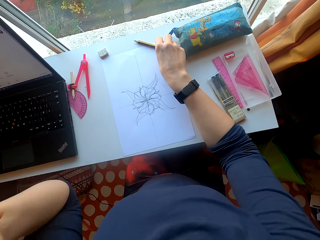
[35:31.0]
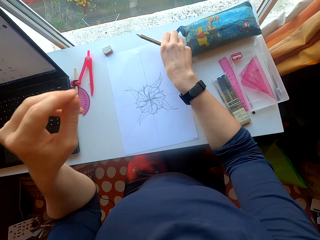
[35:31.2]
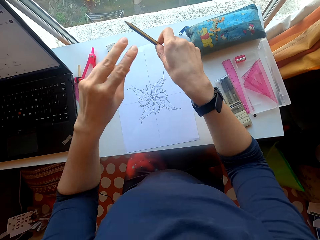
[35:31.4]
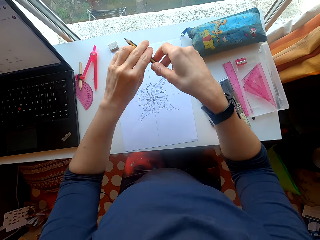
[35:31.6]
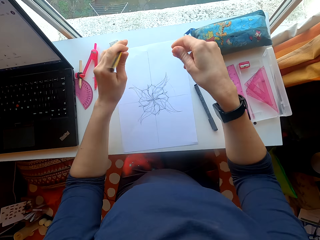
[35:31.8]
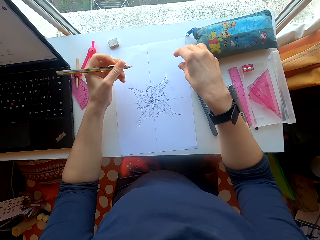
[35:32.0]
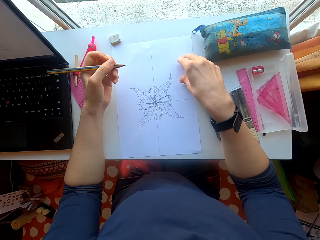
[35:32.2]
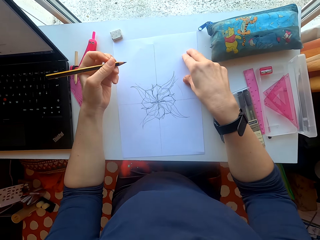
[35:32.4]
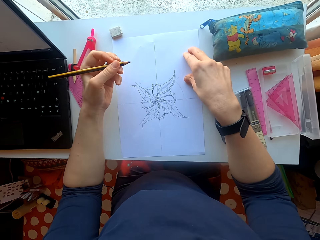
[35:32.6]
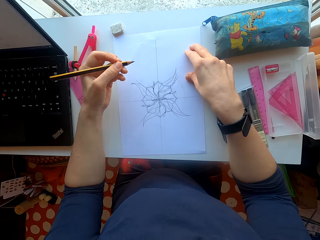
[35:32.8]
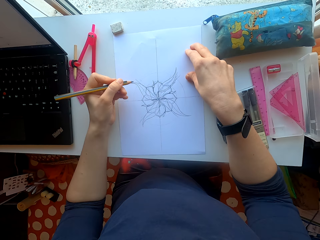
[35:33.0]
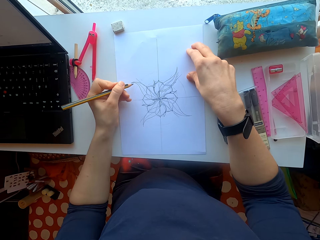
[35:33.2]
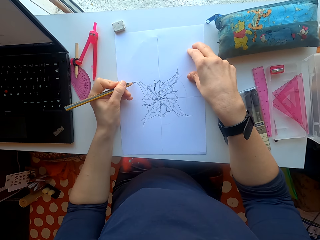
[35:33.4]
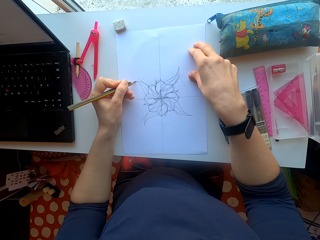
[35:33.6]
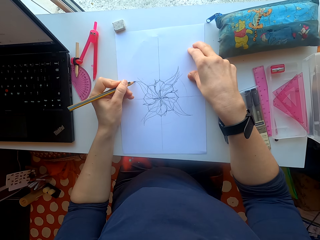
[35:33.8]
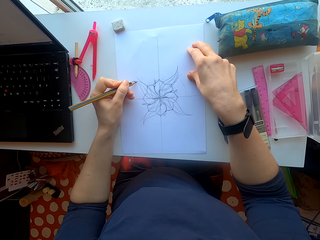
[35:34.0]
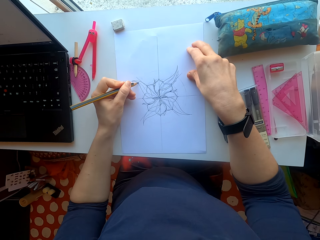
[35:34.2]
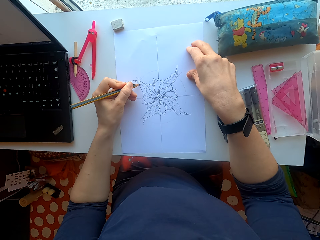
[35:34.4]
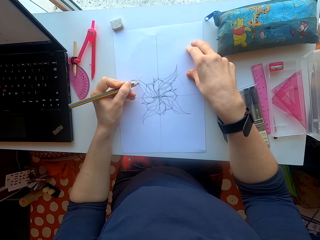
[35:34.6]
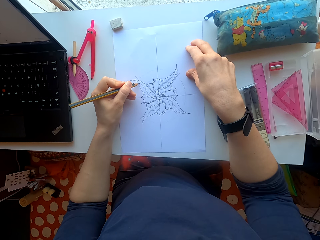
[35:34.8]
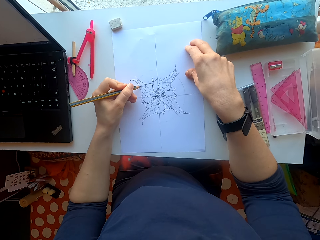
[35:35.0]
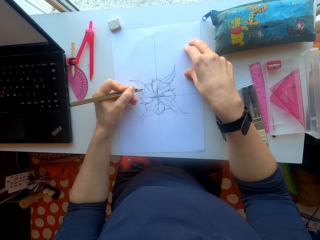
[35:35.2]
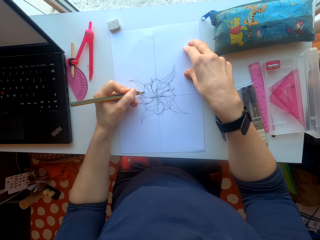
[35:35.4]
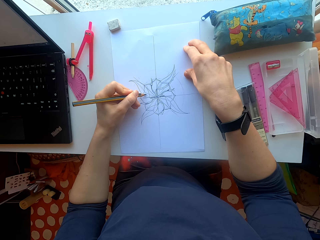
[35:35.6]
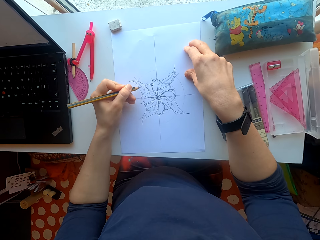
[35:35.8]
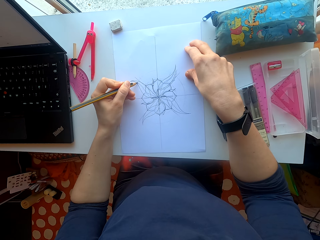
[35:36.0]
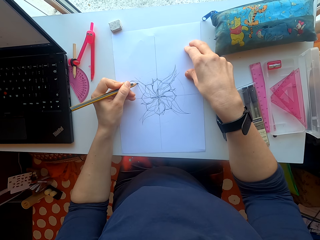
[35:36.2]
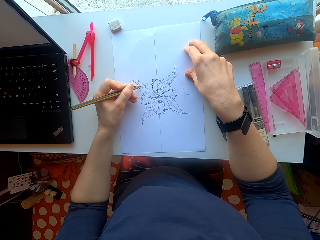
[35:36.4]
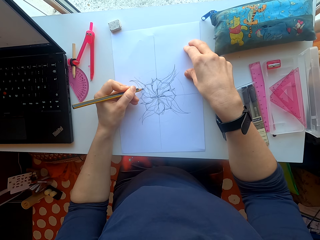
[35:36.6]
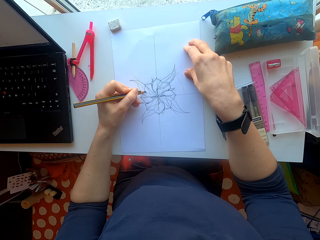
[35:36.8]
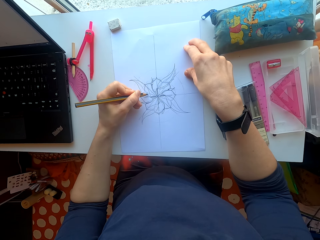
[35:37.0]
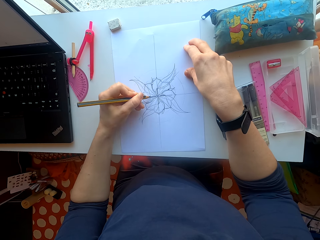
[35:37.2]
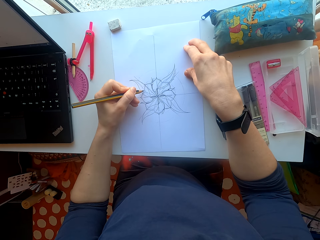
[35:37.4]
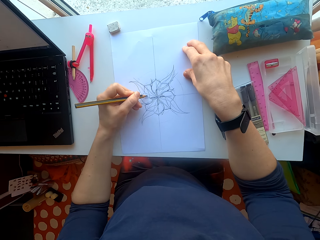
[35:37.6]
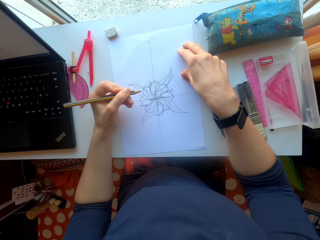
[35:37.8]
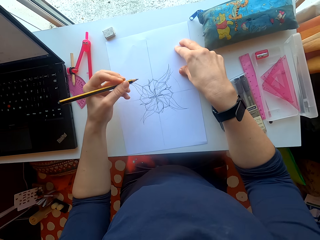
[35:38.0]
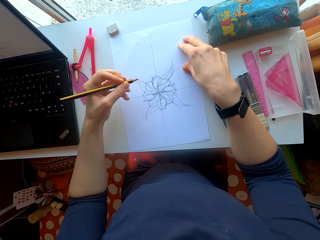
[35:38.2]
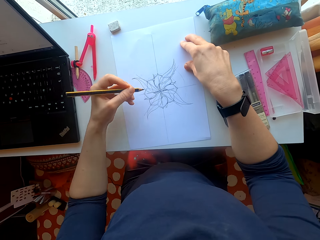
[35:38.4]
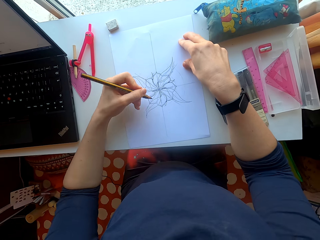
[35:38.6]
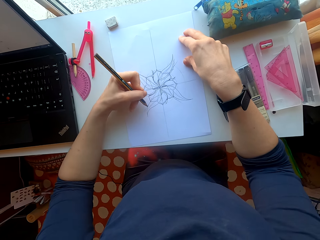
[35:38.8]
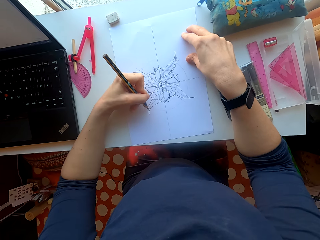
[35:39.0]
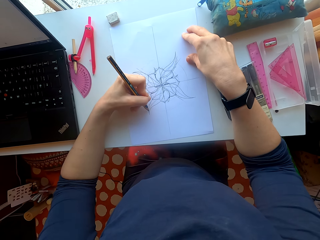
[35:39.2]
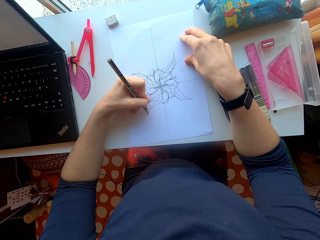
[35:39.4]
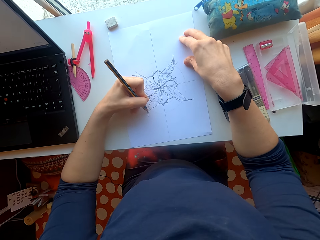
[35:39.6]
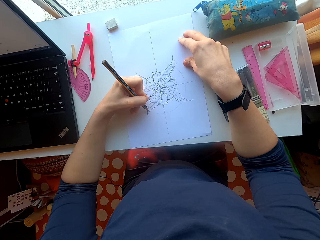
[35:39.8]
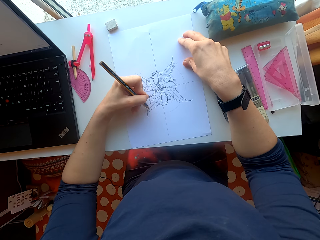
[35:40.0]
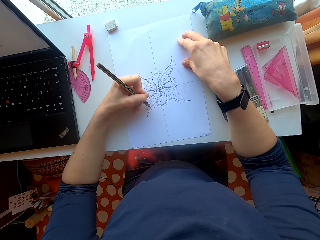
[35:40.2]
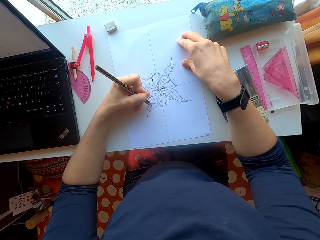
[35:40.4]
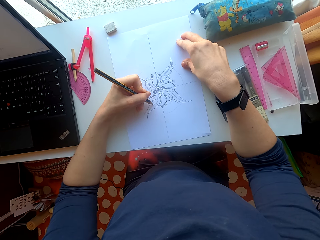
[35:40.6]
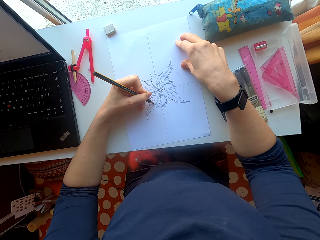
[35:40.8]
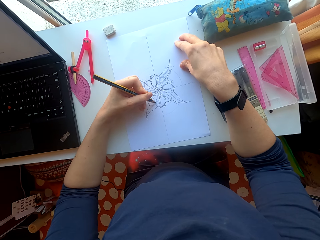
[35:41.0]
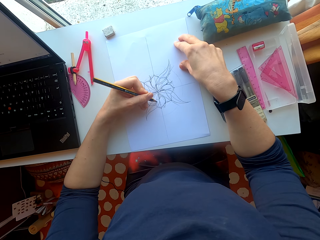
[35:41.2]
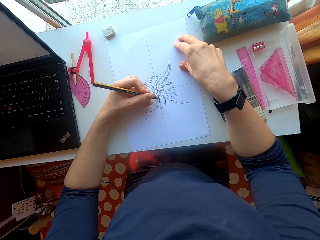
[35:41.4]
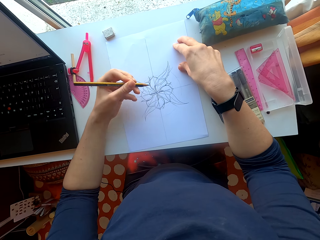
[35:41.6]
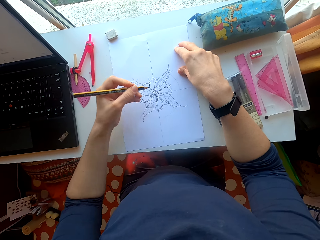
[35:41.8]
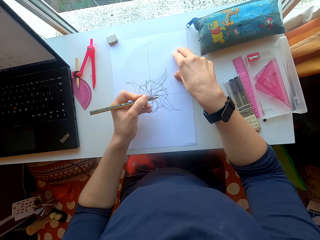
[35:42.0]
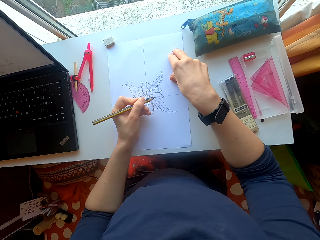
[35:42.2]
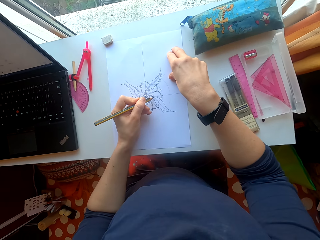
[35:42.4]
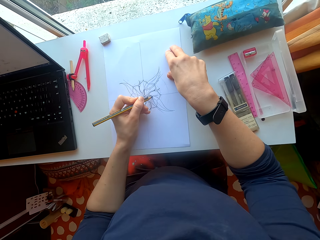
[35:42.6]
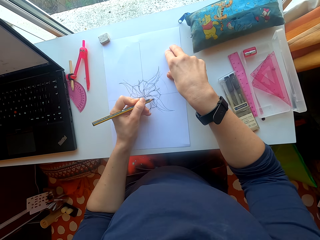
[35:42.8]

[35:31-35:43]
The camera wearer picks up the pencil. They draw on the sheet of paper.

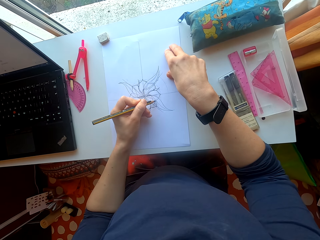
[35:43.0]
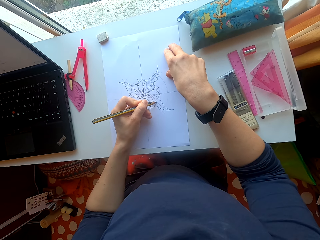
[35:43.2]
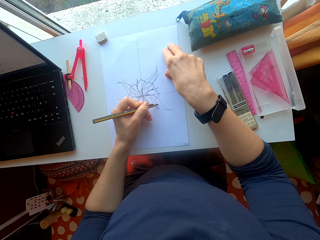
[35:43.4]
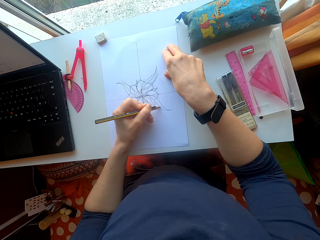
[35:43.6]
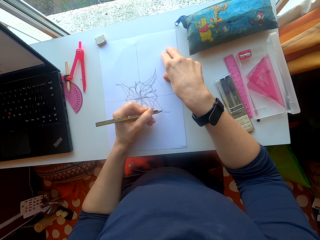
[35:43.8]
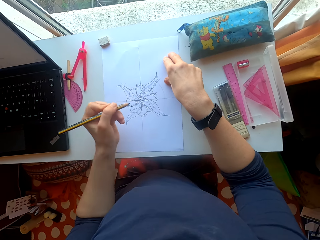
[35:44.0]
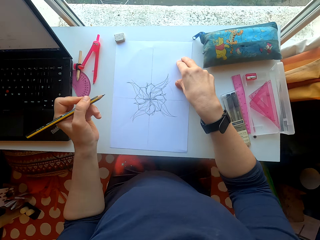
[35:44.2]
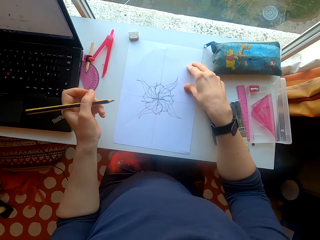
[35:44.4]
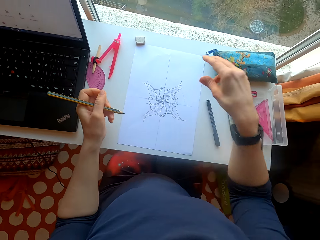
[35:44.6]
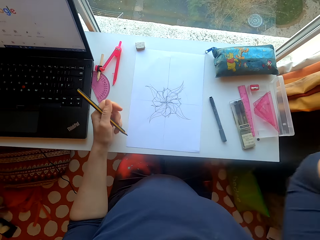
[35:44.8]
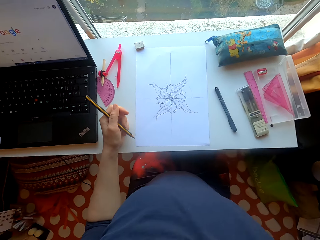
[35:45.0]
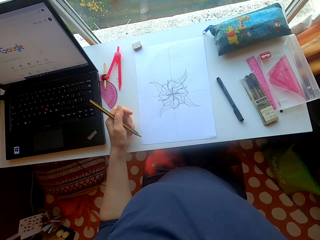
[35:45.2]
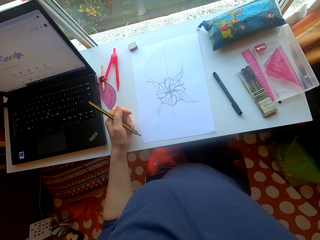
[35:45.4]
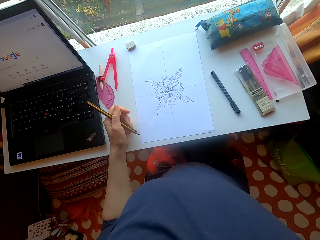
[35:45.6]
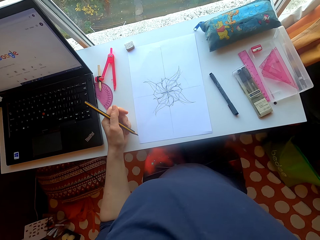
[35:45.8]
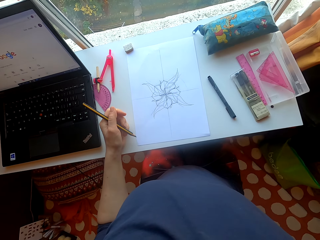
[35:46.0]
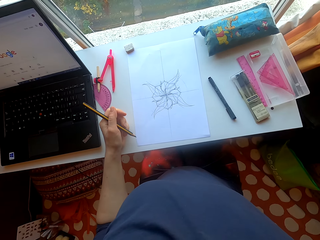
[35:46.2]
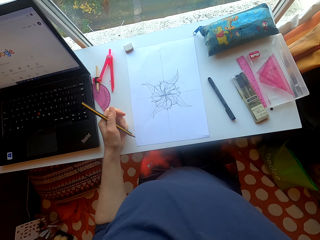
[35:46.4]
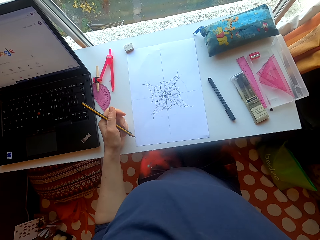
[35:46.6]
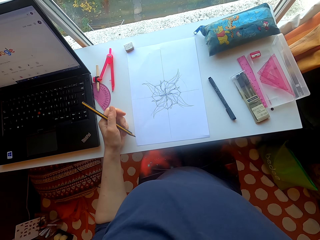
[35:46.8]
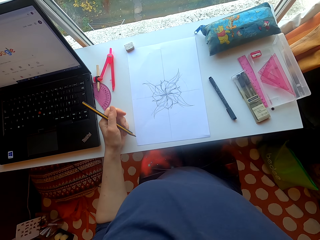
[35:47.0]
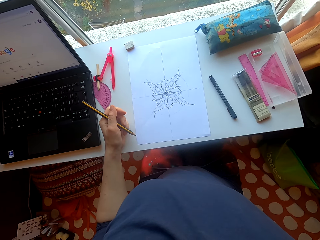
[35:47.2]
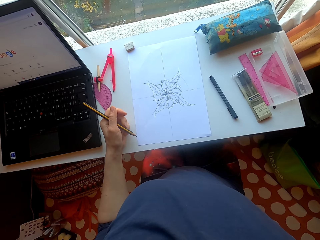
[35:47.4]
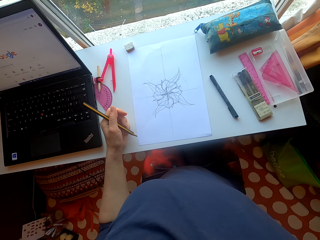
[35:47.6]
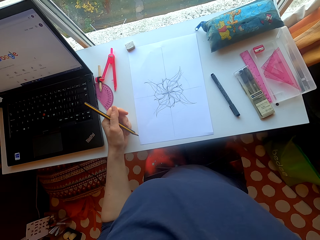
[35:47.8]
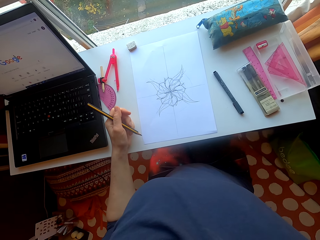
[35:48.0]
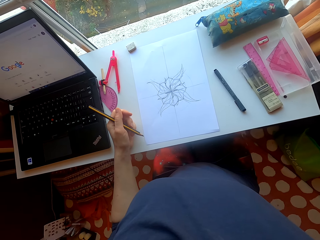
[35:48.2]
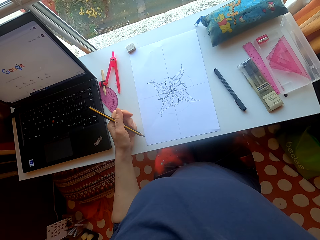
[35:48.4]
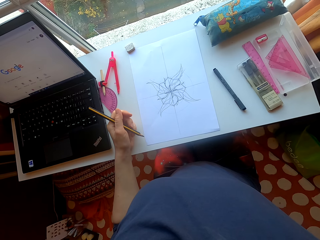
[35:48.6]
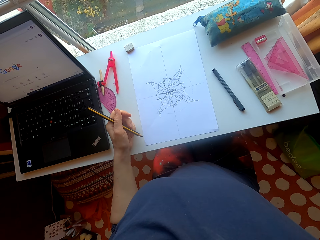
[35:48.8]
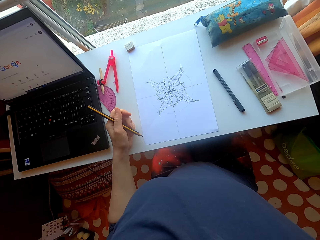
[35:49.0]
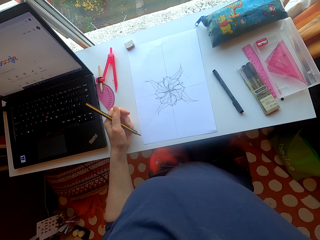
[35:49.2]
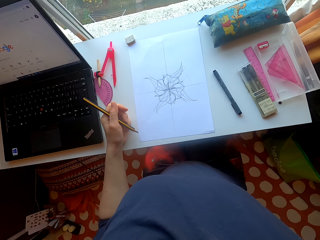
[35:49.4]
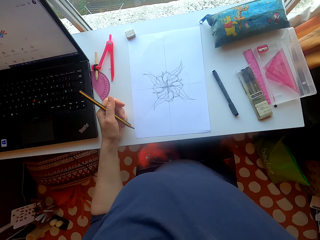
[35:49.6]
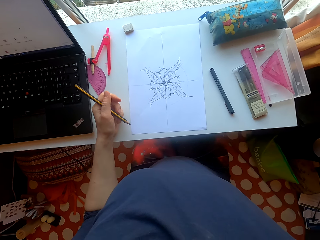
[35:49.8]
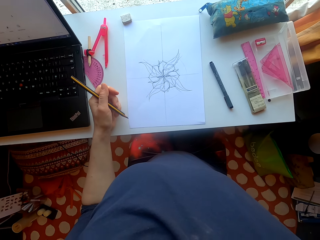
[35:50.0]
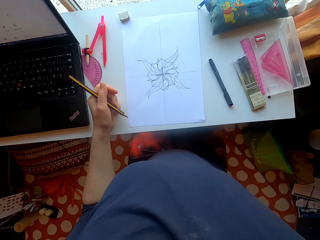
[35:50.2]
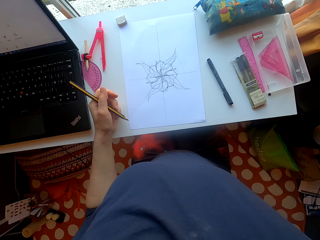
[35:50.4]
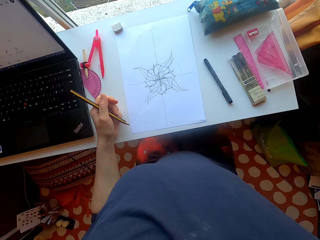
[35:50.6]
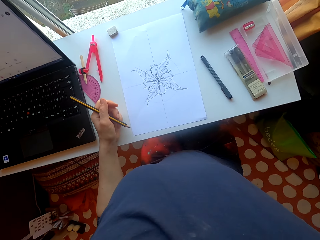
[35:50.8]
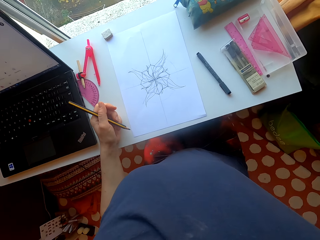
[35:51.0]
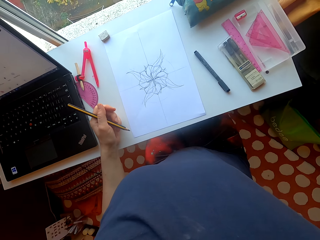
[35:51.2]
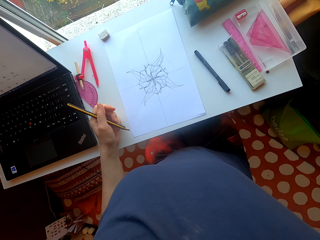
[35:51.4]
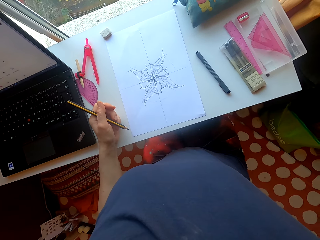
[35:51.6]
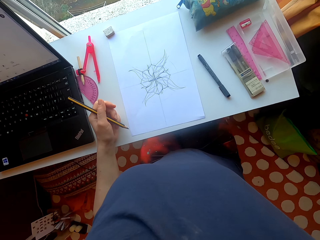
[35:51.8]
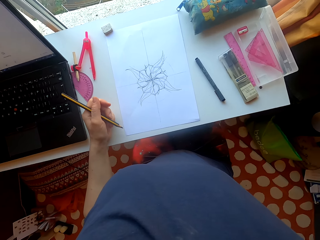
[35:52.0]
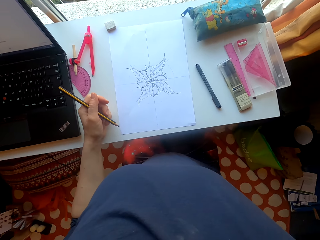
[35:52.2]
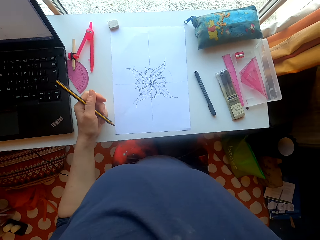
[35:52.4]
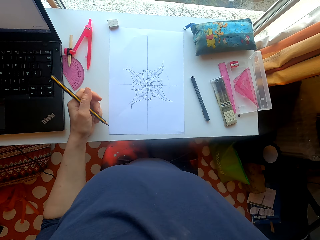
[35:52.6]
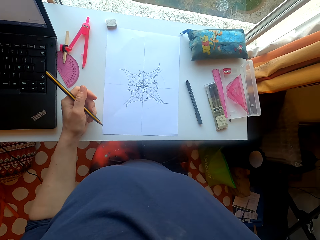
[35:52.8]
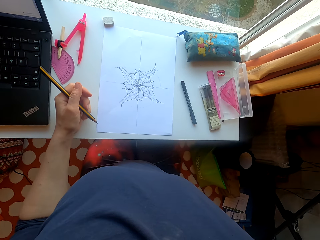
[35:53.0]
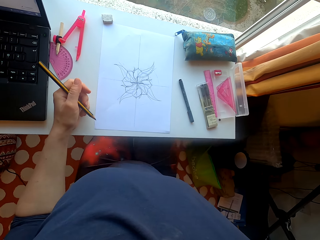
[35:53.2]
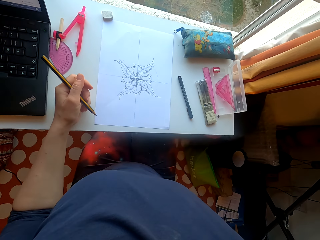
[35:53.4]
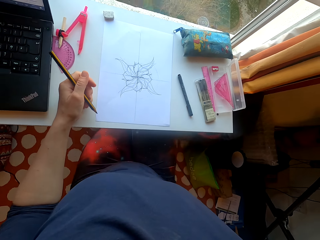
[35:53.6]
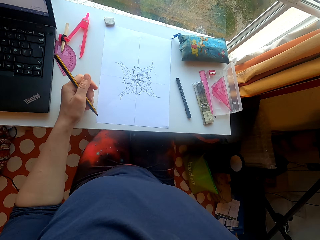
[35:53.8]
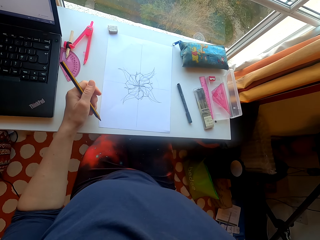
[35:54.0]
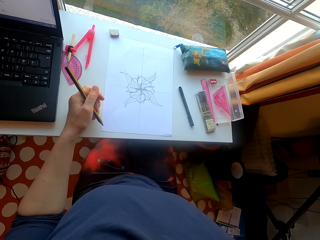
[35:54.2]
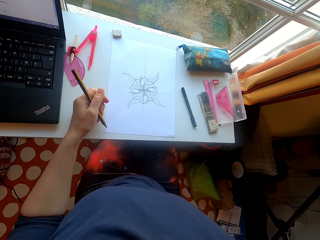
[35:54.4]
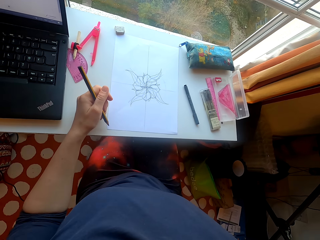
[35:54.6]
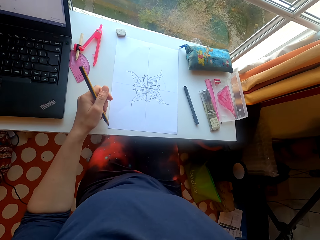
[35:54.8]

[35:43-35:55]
The camera wearer raises a hand.
